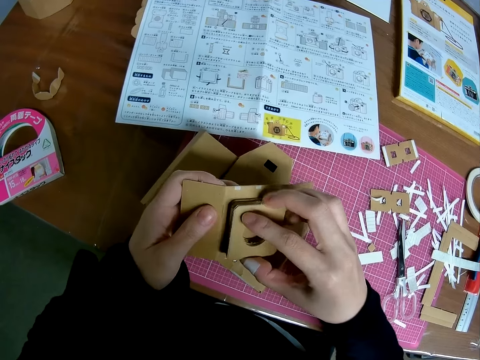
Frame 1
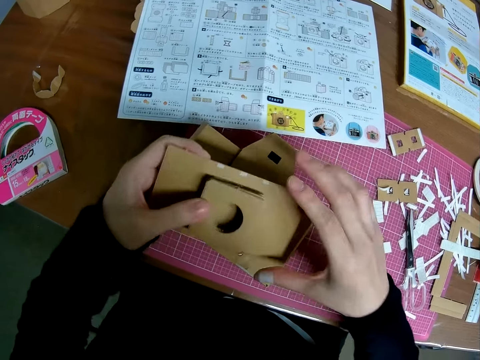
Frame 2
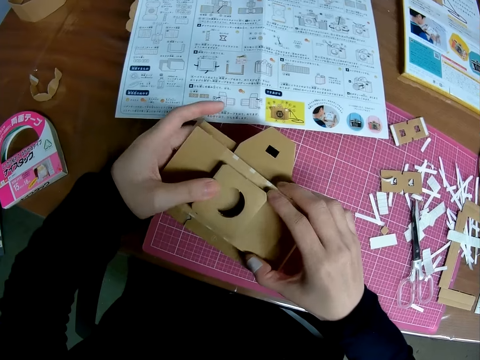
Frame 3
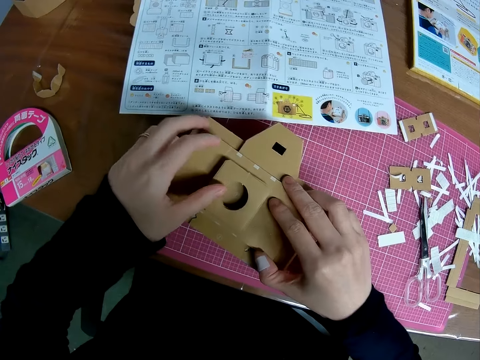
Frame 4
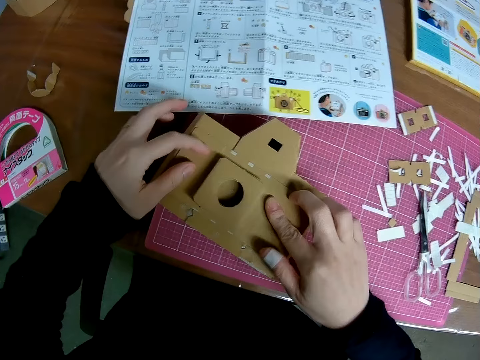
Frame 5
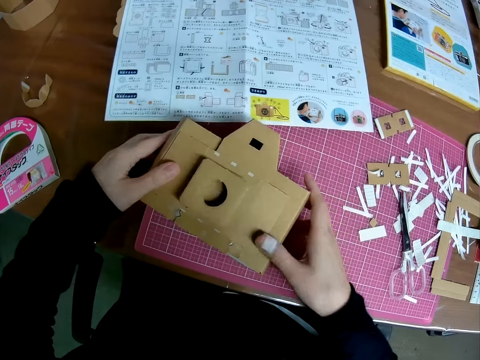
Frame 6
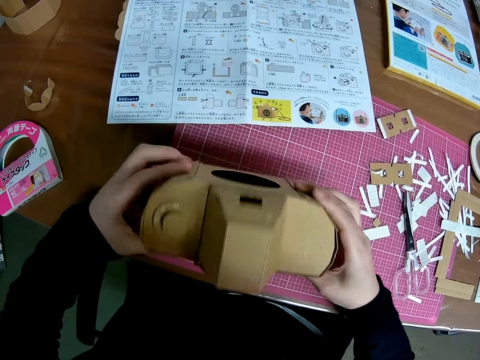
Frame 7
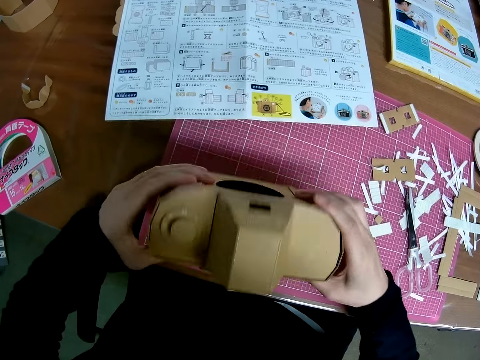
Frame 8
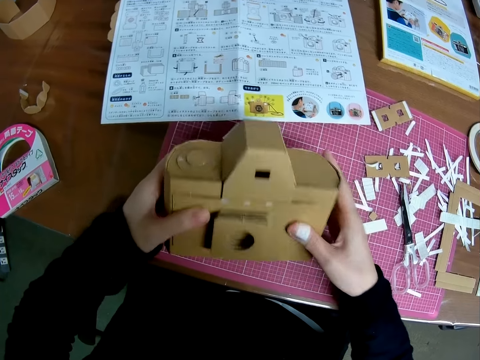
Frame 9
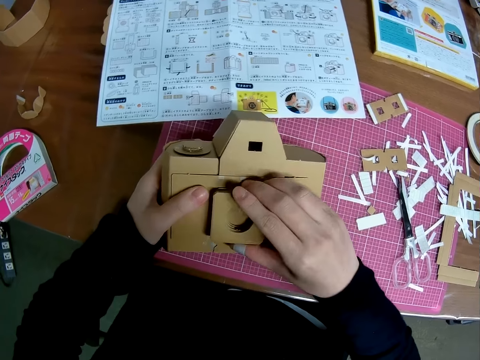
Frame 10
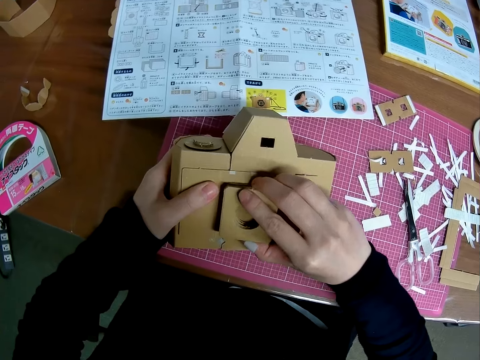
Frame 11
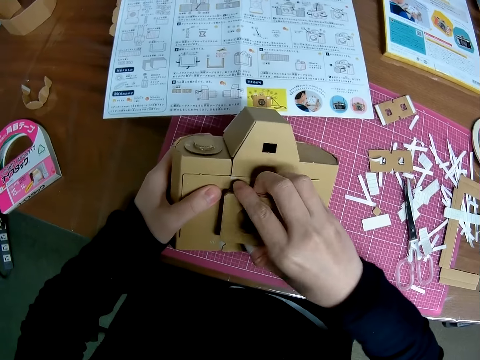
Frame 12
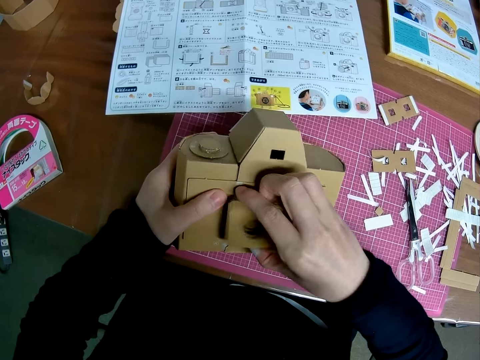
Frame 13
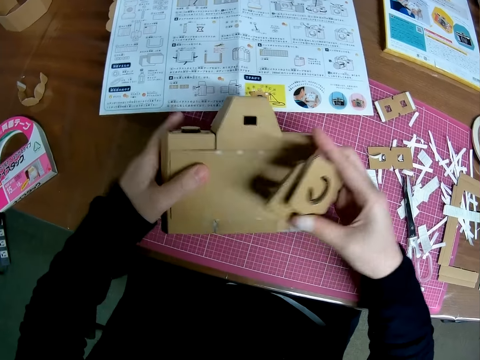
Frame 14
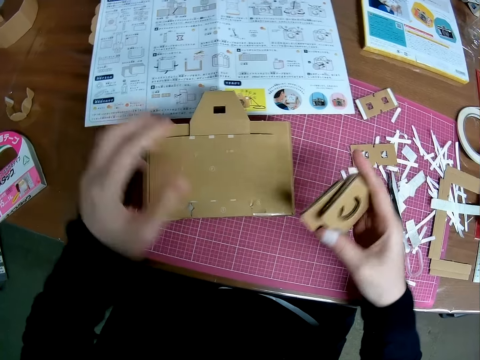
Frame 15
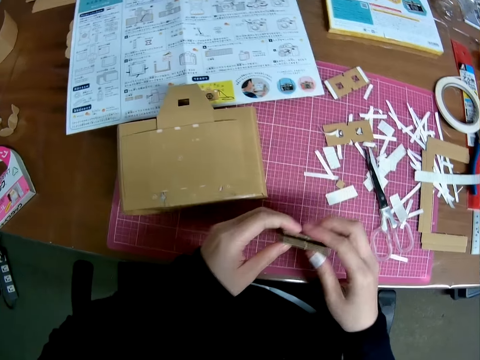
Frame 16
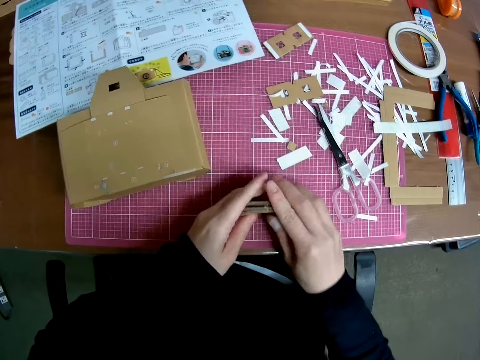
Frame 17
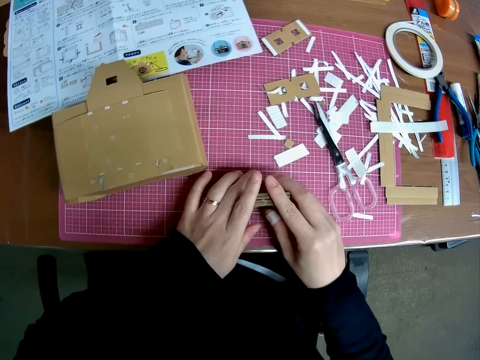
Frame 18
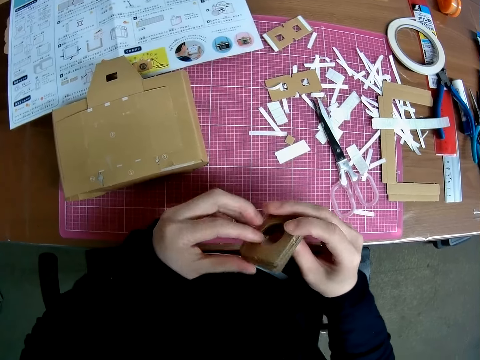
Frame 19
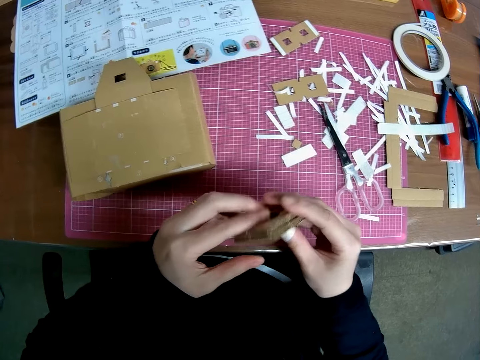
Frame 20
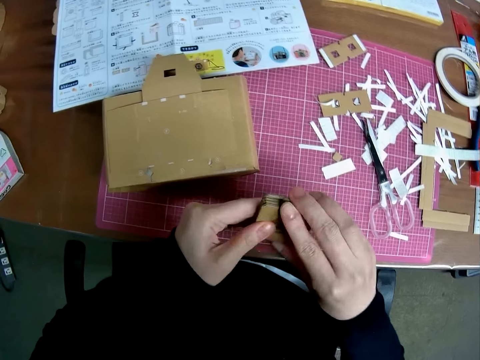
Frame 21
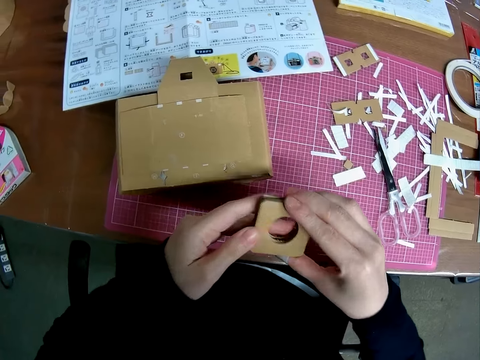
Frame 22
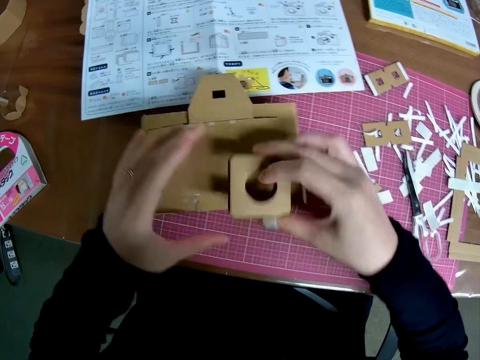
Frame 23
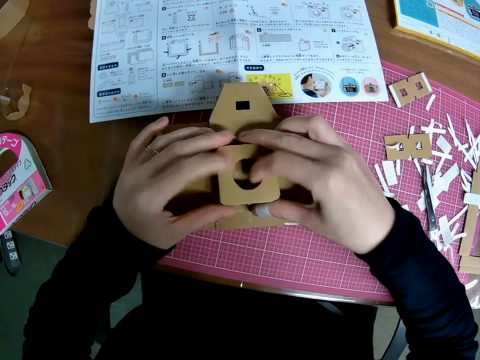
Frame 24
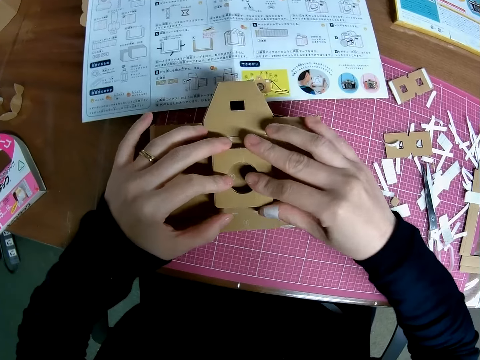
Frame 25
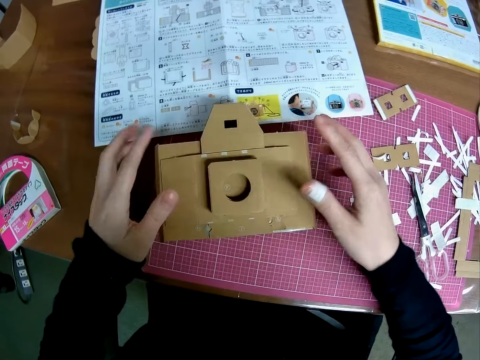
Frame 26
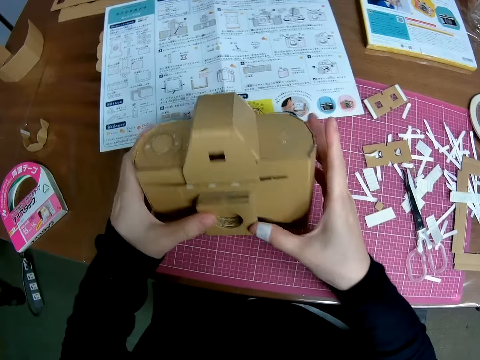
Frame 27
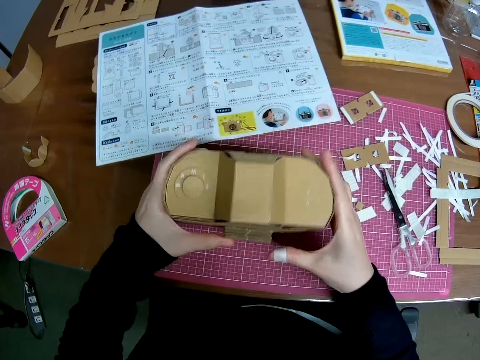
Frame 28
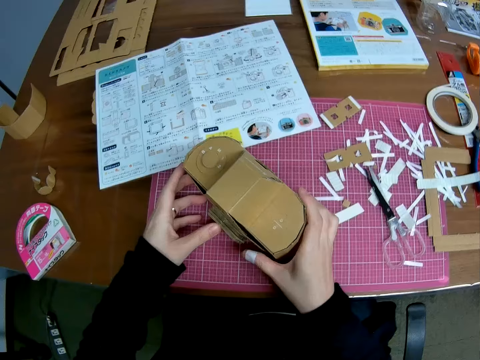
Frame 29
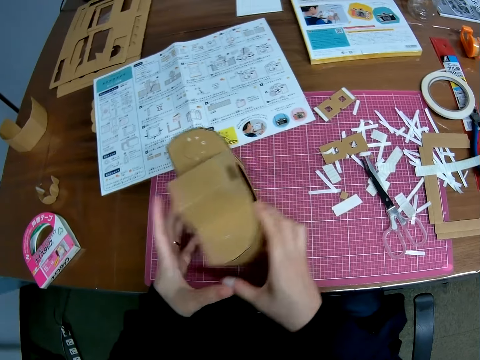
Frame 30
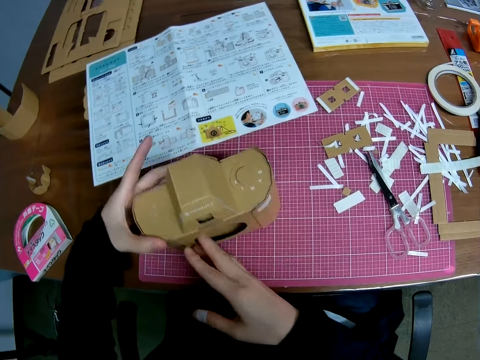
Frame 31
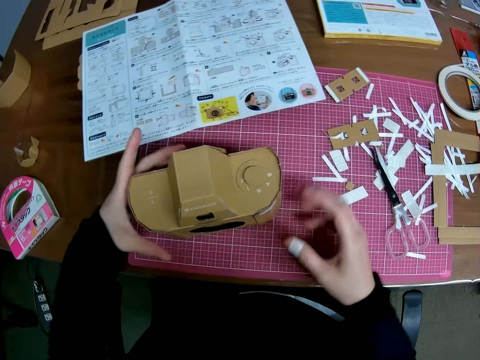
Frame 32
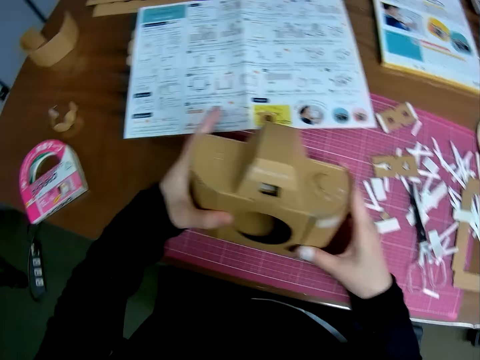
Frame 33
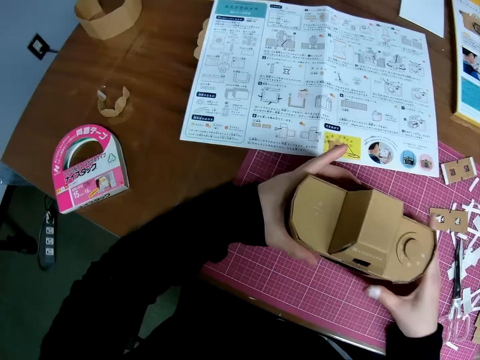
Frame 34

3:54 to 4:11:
The camera wearer places the piece of paper craft or box cutting in his hands on the paper craft or craft box model on the table. He picks up the paper craft from the table with his hands. He flips the craft box model. He removes the piece of paper craft from the paper craft with his right hand. He places the paper craft on the table with his left hand. He adjusts the piece of paper craft with his hands. He holds the box cutting with both hands. He places the piece of paper craft in his hands on the paper craft on the table. He adjusts the paper craft on the table with his hands. He lifts the craft box model off the cutting mat, puts the craft box model on the cutting mat and rotates the craft box model.

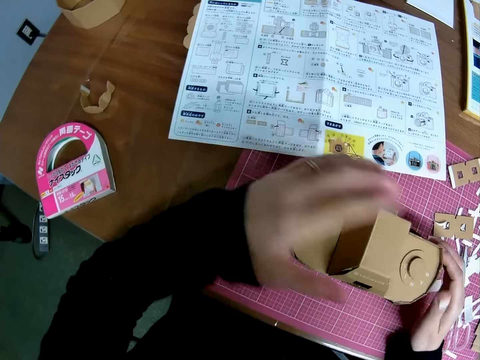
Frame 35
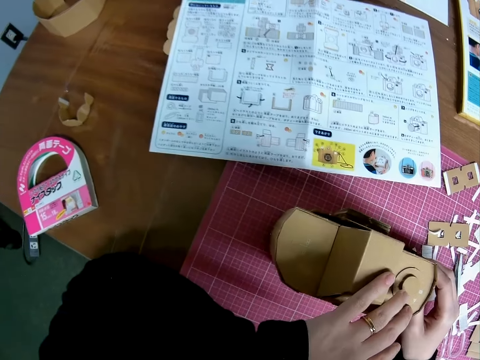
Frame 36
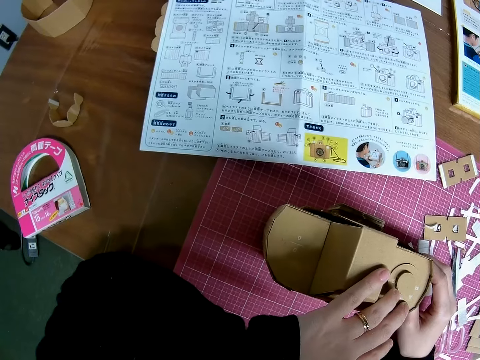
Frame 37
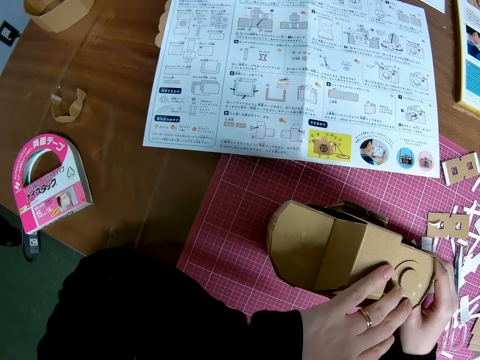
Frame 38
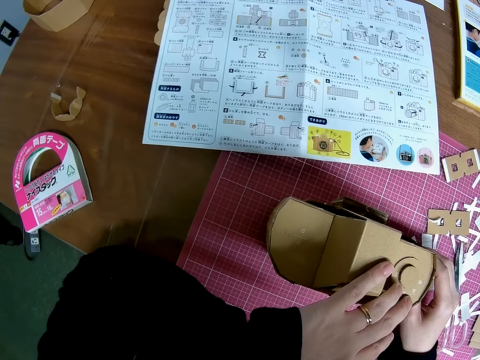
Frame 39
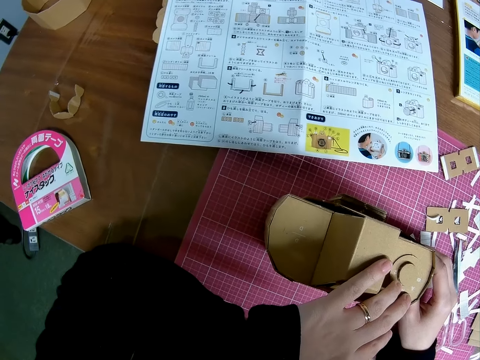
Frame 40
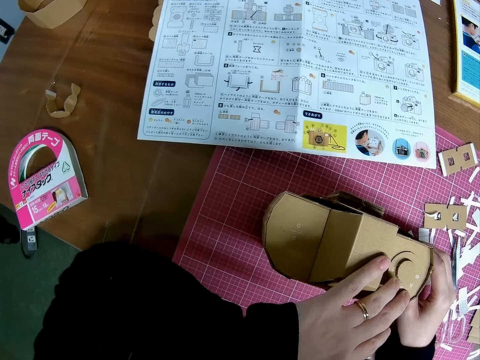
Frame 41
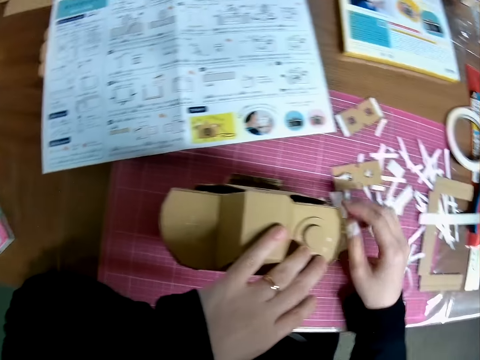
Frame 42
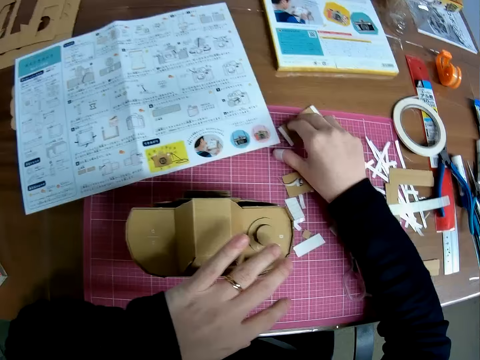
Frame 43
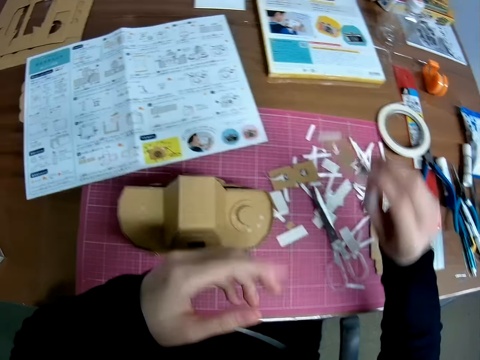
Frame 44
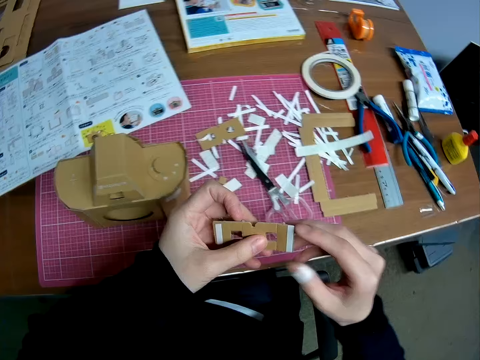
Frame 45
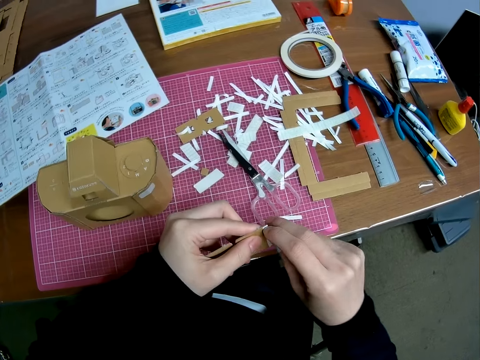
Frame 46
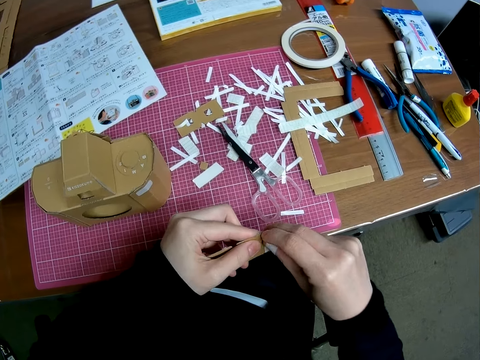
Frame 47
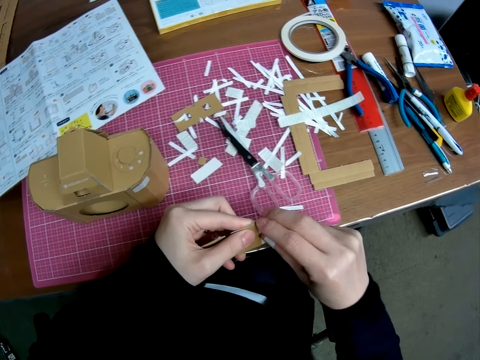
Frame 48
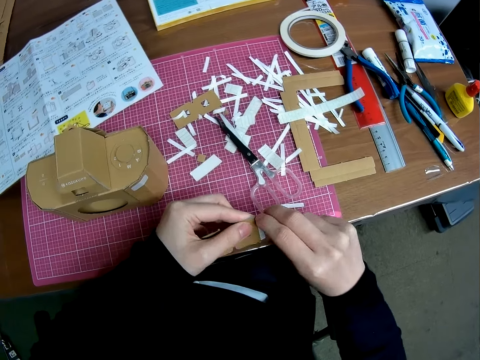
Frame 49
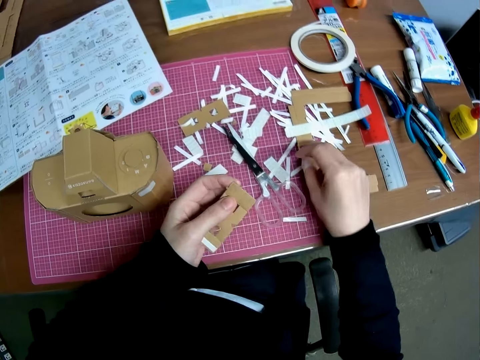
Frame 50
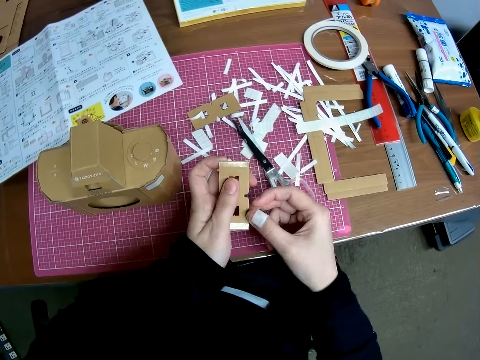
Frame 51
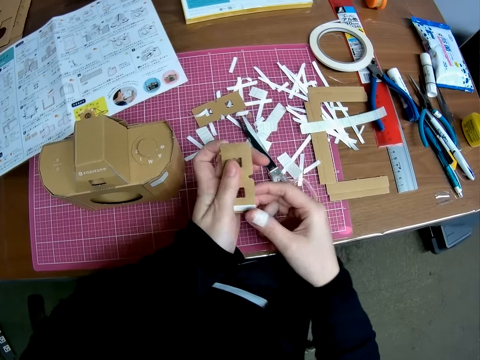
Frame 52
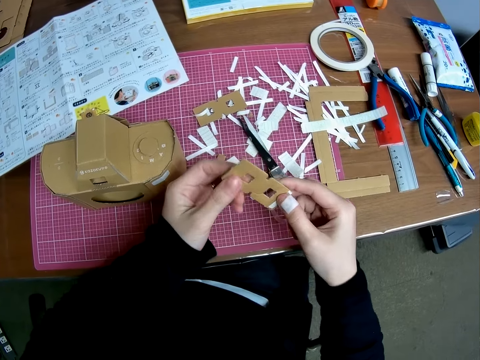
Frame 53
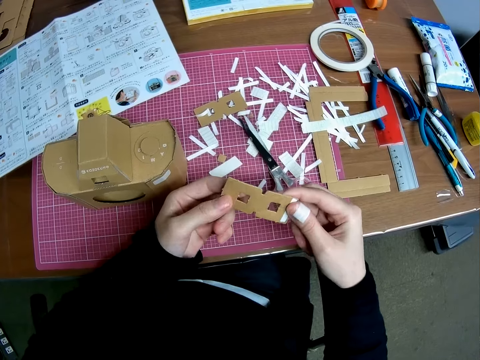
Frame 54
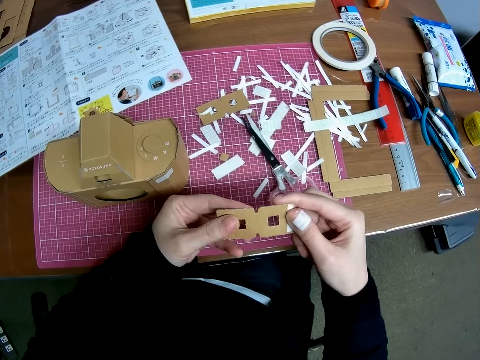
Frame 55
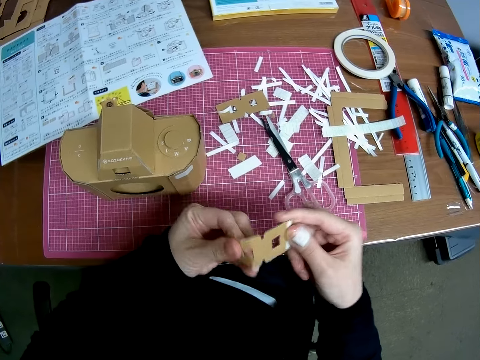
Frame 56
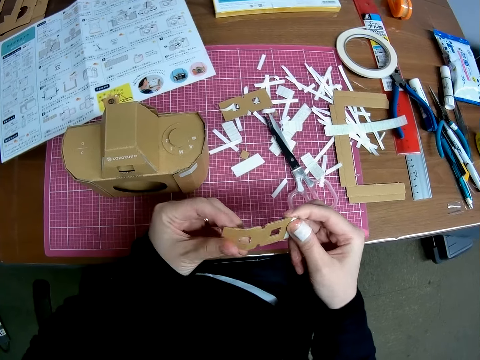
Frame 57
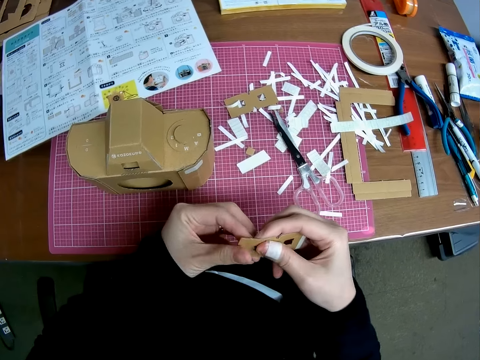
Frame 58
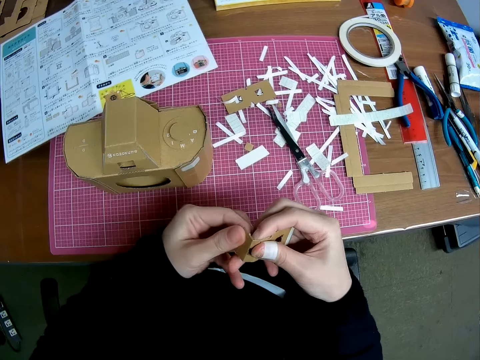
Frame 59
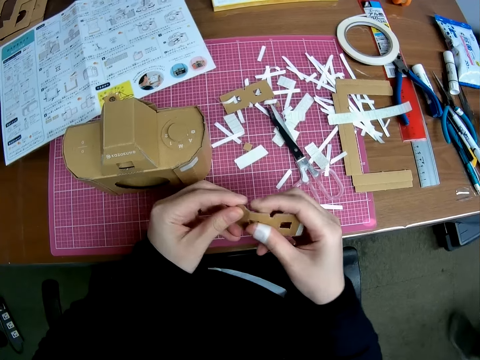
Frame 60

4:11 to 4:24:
The camera wearer holds a craft box model with both hands. He picks up a piece of paper craft from the table with his right hand. He removes tape from the piece of paper craft with his right hand. He drops the tape on the table with his right hand. He holds the craft box model with both hands. He adjusts the piece of paper craft with his hands.
